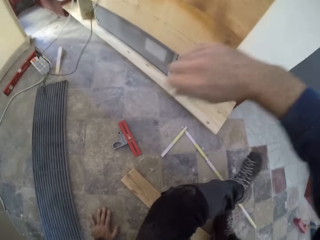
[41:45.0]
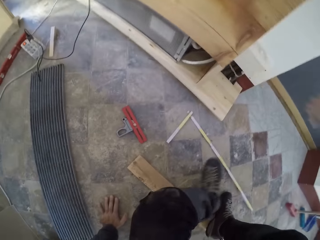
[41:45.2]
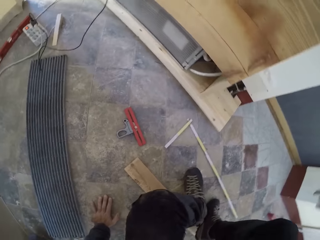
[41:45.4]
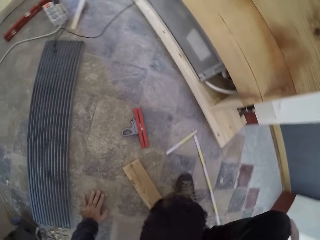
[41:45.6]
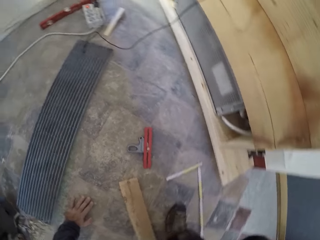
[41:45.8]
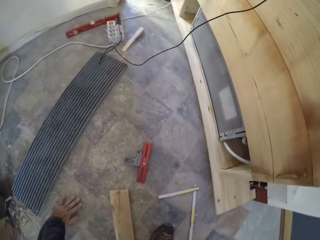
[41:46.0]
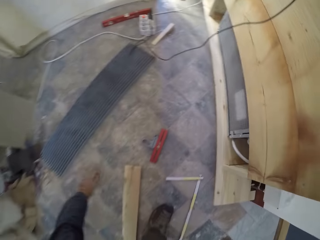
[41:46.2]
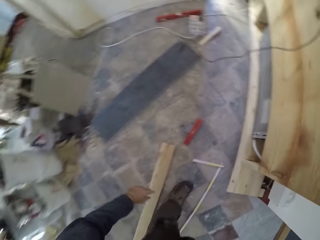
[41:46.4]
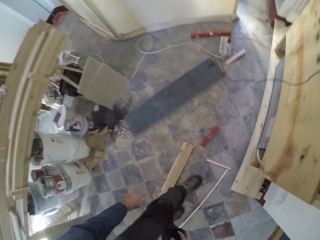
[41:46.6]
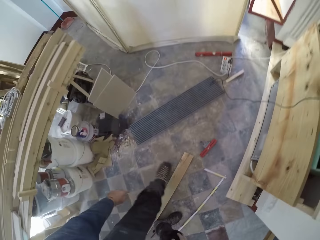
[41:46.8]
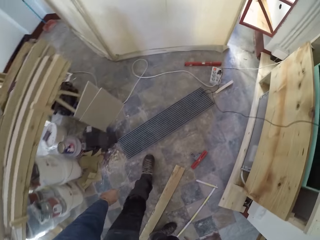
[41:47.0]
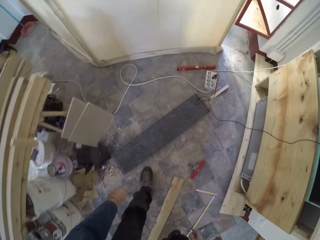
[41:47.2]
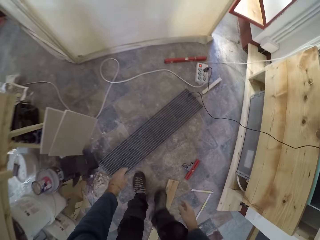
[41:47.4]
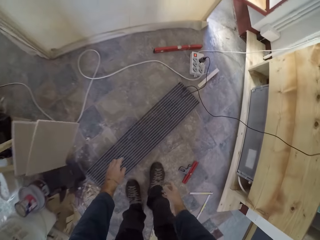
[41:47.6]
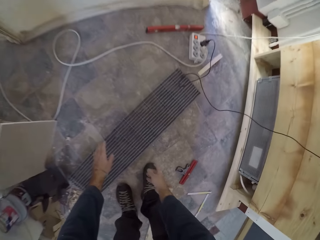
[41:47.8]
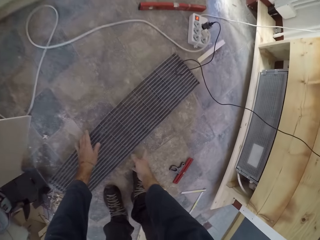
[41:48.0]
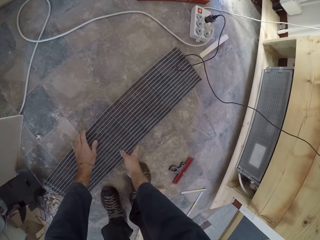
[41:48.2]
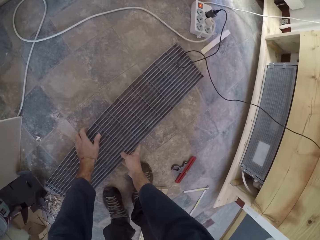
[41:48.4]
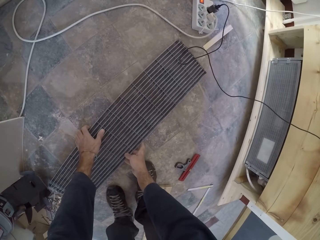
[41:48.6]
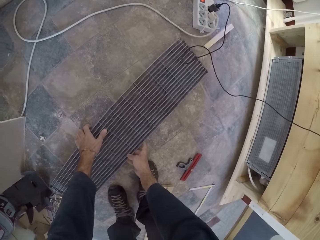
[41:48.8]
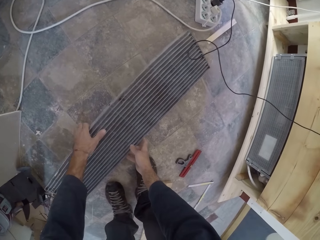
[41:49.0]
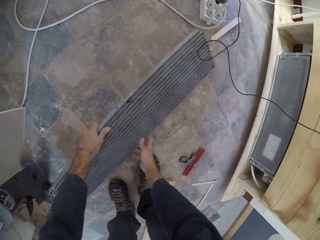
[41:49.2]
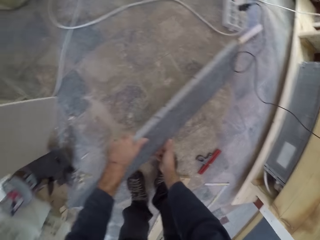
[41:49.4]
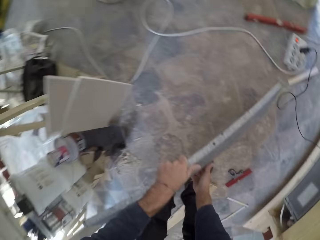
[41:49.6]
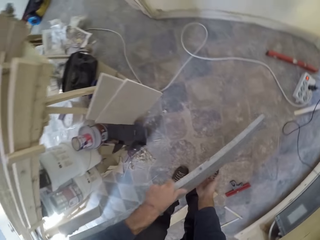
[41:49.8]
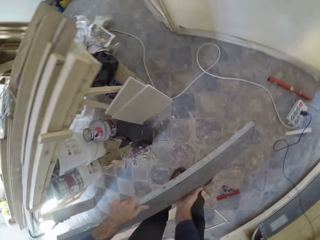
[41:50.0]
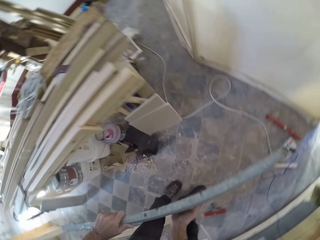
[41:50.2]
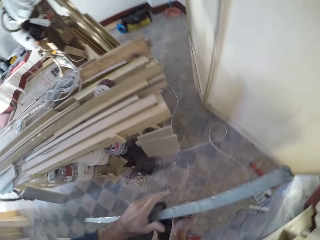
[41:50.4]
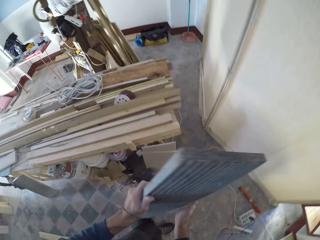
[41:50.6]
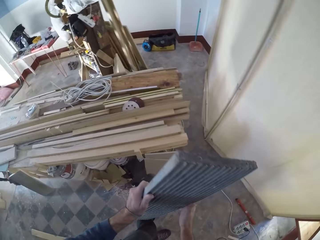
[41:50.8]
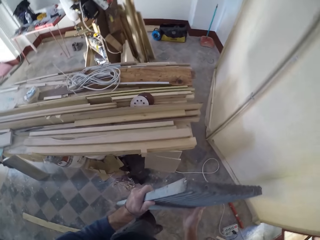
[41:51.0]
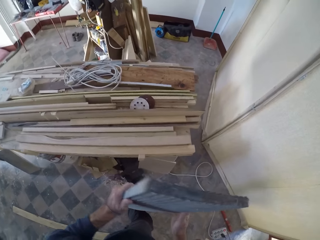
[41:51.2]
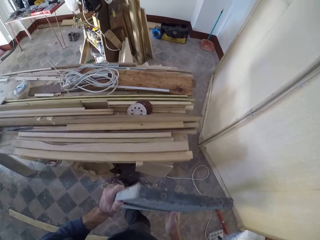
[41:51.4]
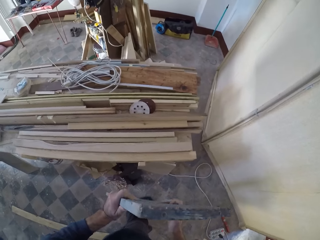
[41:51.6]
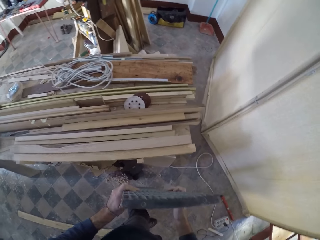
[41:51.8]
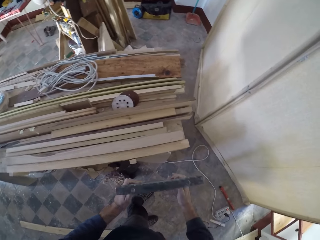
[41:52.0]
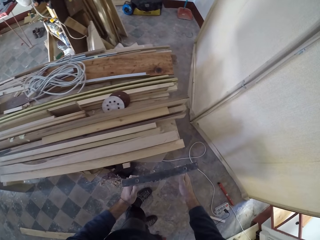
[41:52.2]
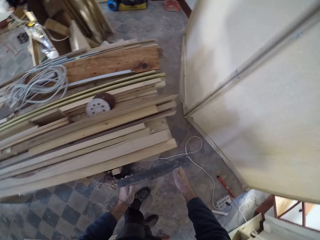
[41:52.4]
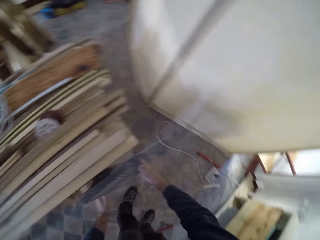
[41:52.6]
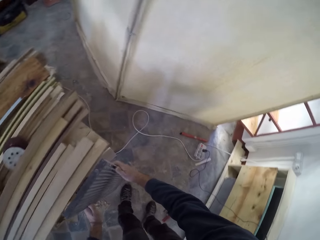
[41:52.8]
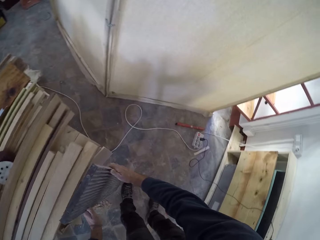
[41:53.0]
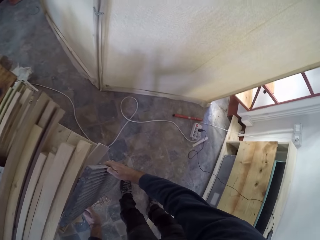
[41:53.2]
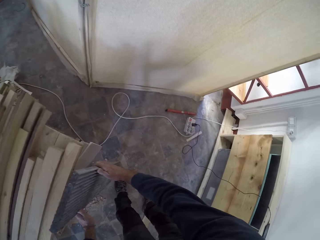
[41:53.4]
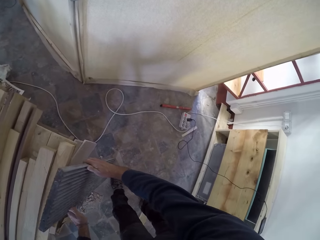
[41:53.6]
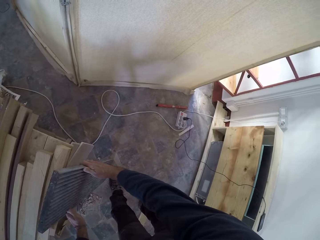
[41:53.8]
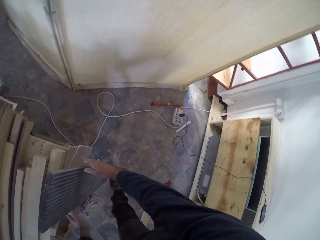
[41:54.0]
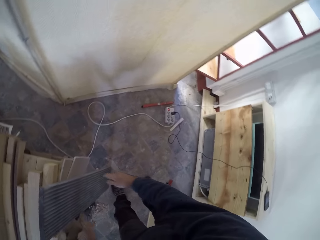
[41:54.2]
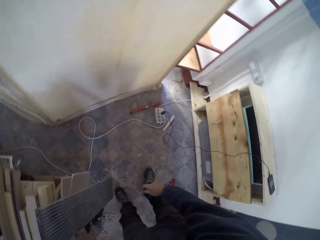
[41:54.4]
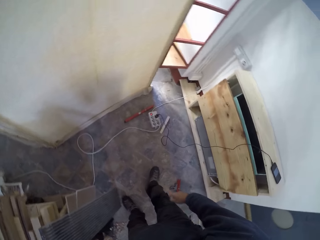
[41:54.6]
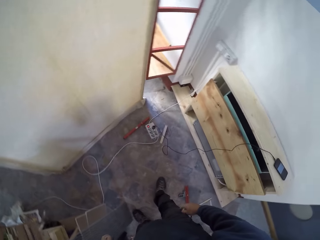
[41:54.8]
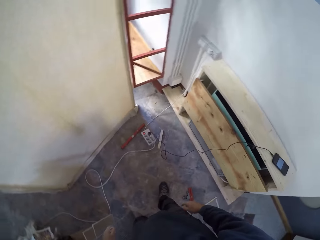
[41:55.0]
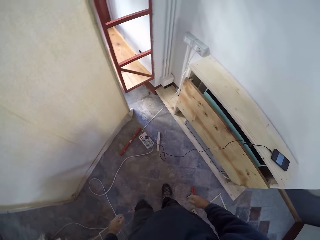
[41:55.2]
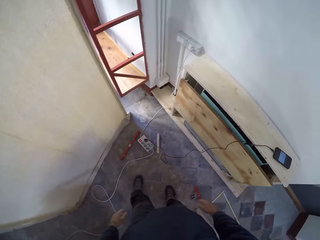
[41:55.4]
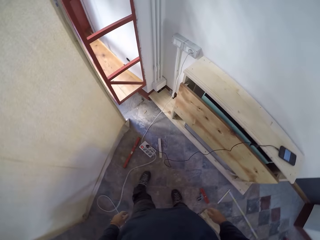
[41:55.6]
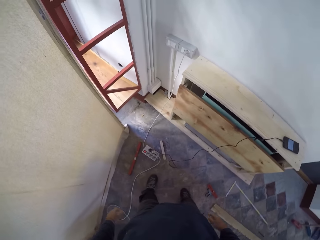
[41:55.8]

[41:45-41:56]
The camera wearer stands from the floor. He picks up a perforated metal sheet from the floor with both hands. He rests the perforated metal sheet in his hands against some woods on the floor.

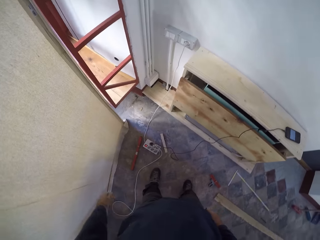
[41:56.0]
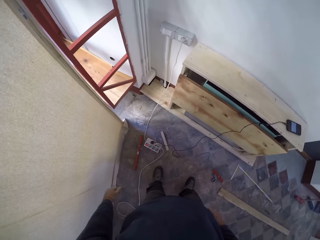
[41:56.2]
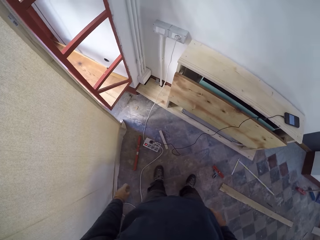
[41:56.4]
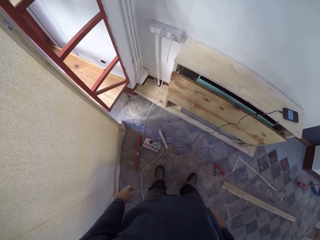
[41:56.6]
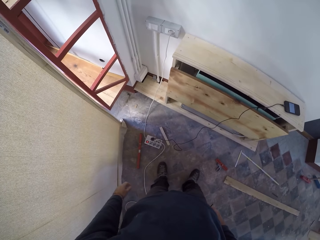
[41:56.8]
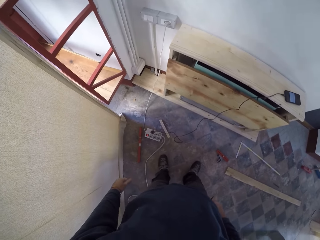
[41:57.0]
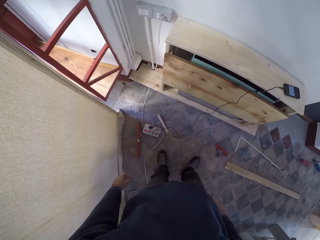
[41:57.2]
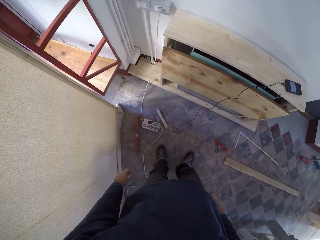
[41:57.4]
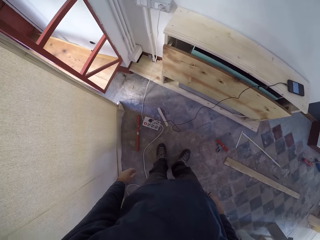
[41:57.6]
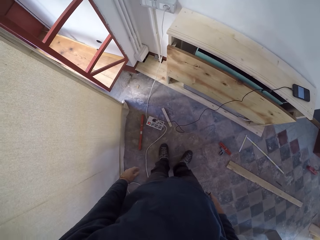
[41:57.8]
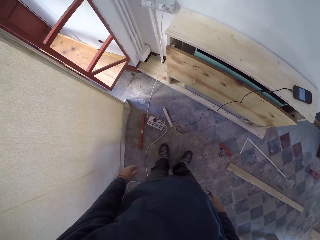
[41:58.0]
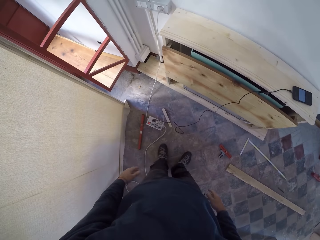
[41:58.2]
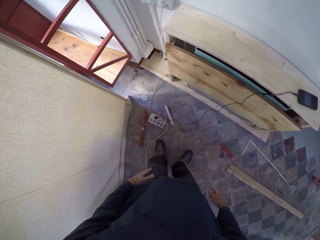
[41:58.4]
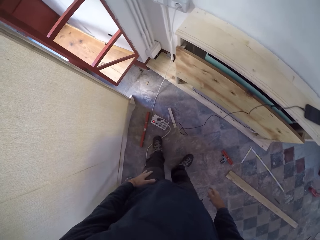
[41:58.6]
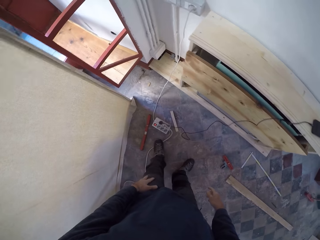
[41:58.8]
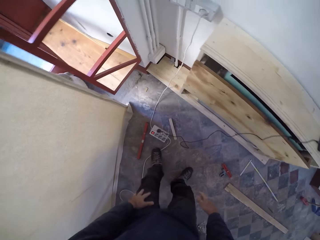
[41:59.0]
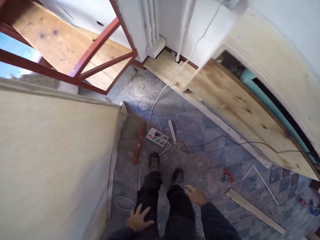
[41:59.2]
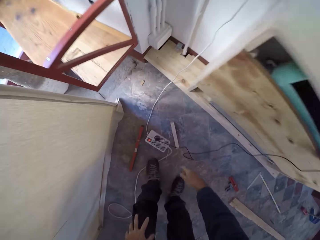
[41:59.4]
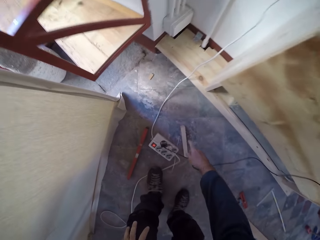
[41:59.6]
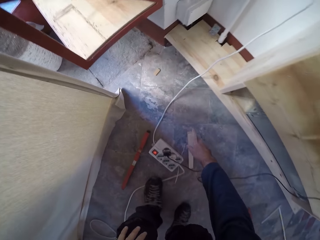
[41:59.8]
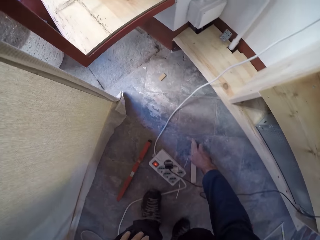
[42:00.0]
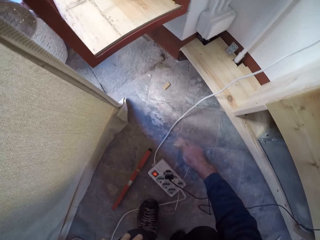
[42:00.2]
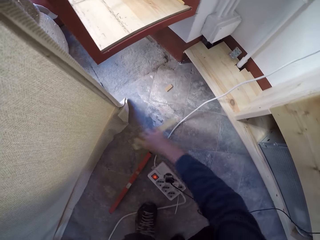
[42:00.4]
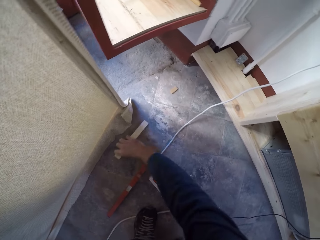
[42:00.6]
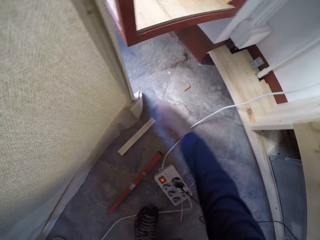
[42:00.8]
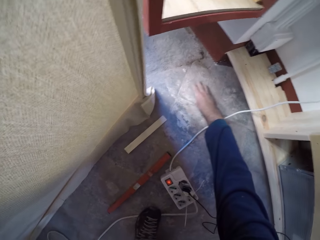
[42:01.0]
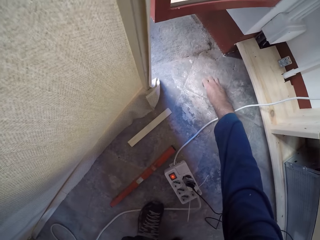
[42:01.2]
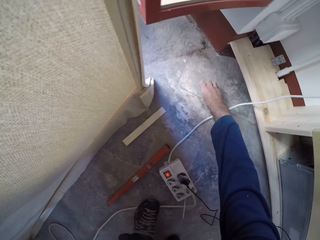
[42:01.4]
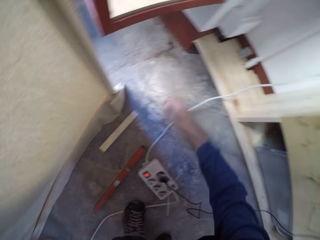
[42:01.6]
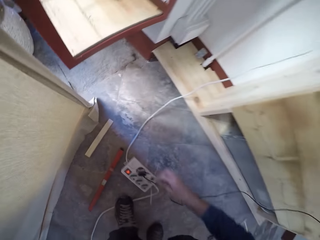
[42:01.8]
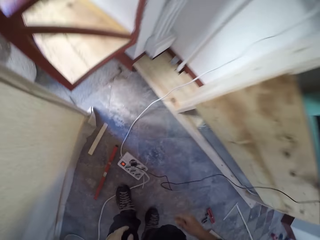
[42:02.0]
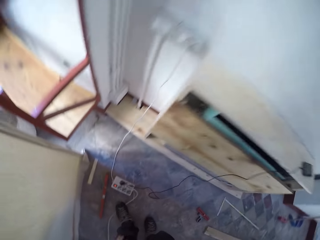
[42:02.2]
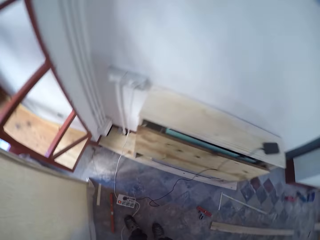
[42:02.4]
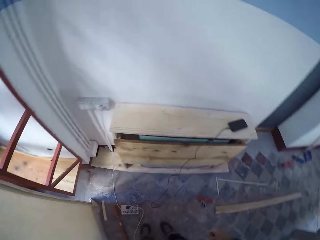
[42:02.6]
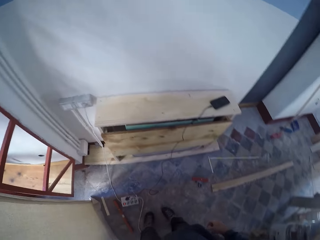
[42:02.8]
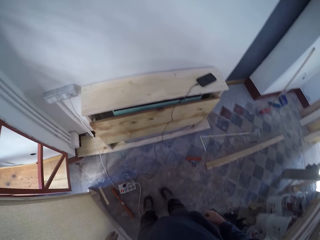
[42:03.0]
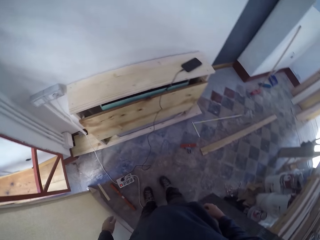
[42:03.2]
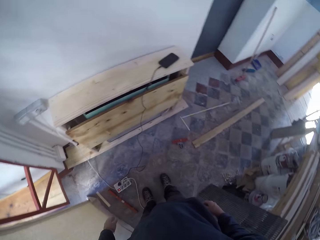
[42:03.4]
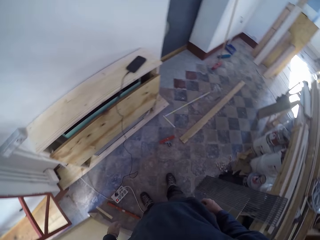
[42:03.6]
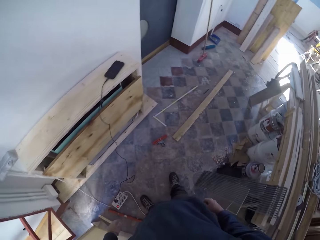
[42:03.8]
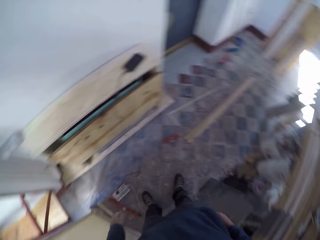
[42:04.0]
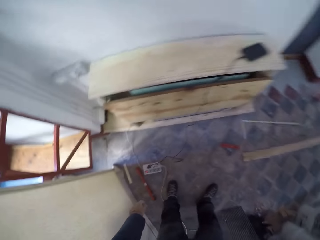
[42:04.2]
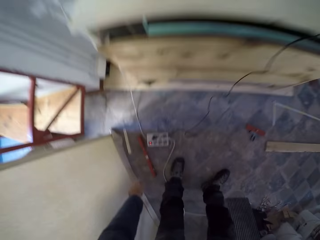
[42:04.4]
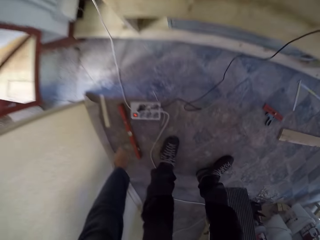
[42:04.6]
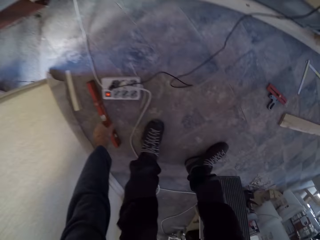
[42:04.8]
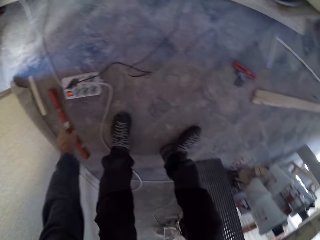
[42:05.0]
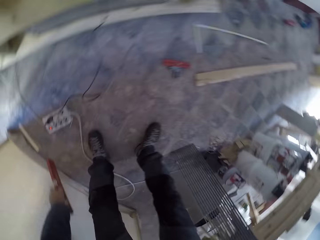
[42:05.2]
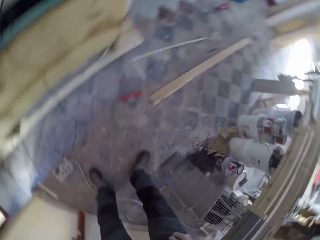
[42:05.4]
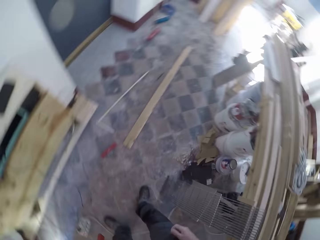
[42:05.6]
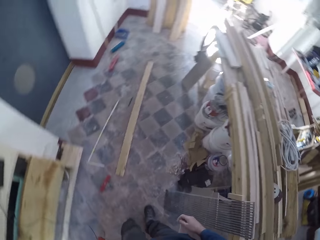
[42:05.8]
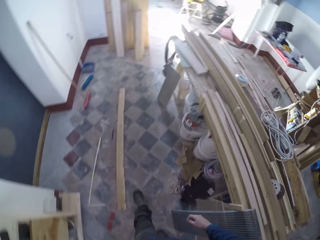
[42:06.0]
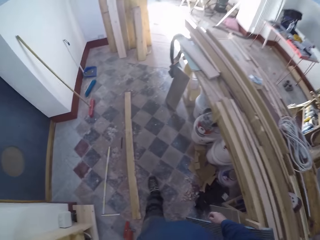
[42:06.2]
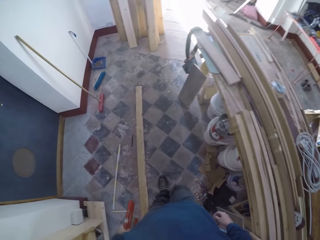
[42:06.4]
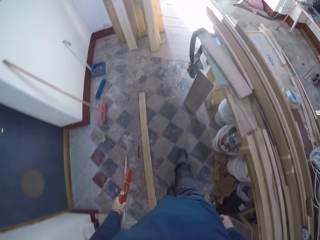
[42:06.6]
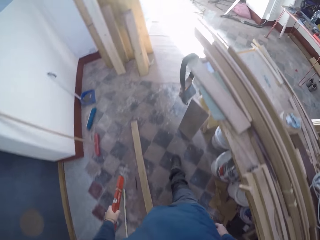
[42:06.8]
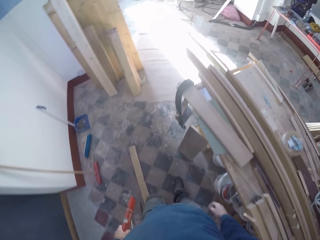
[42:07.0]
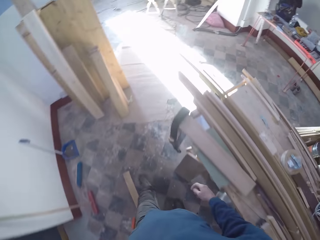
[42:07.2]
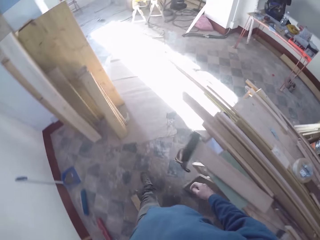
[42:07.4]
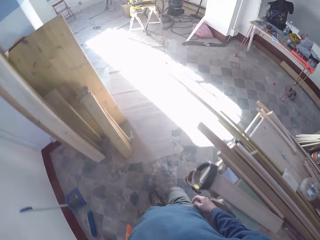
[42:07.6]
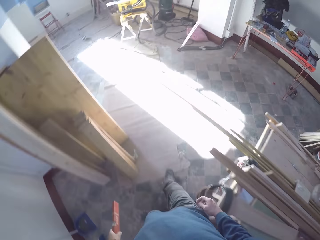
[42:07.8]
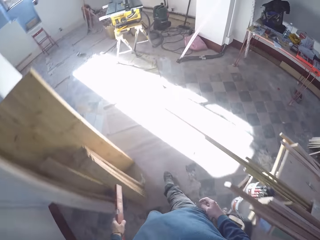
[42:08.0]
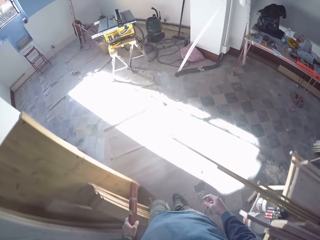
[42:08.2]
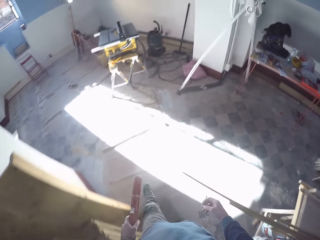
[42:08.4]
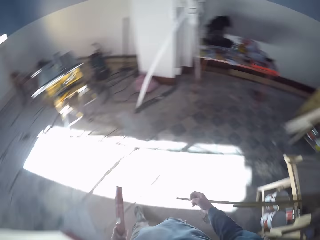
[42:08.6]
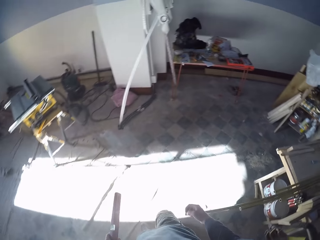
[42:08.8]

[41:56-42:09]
The camera wearer stares at the cupboard. He supports his left hand on the knee. He repositions a piece of wood on the floor with his right hand. He picks up a piece of wood from the floor with his right hand. He picks up a spirit level from the floor with his right hand. He picks up a piece of wood from the floor with his left hand. He walks towards the table.
